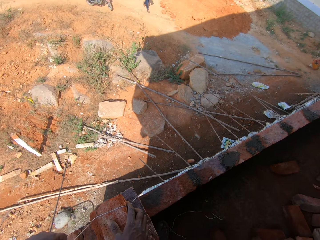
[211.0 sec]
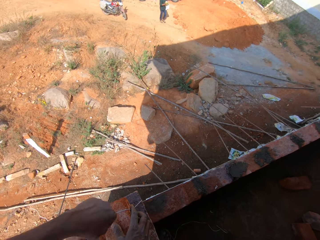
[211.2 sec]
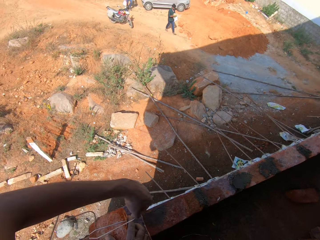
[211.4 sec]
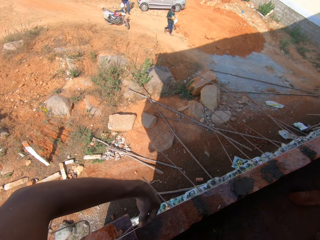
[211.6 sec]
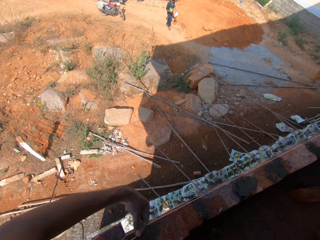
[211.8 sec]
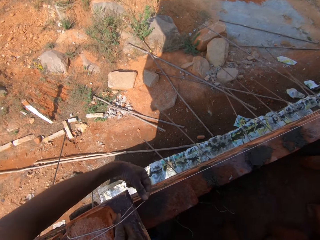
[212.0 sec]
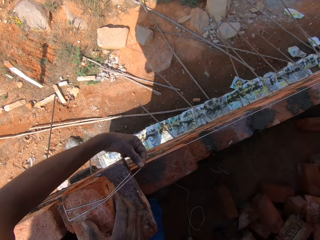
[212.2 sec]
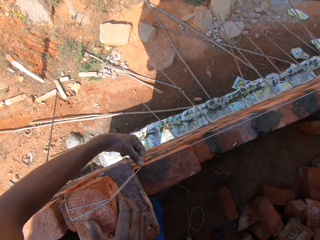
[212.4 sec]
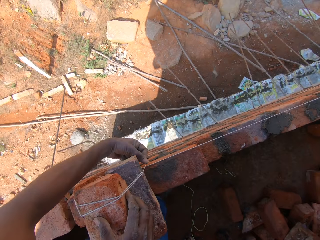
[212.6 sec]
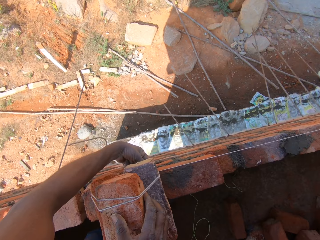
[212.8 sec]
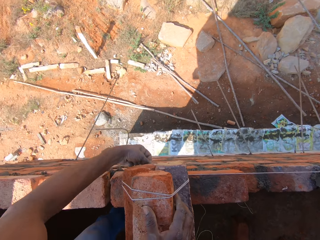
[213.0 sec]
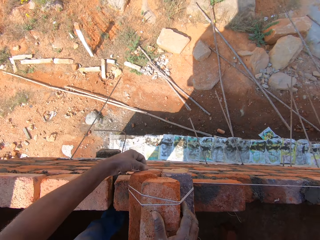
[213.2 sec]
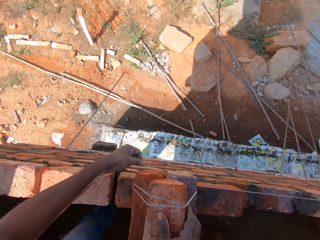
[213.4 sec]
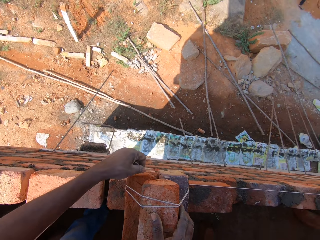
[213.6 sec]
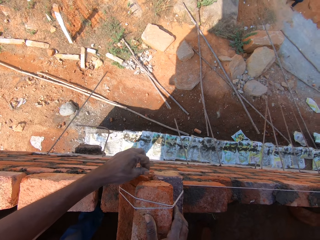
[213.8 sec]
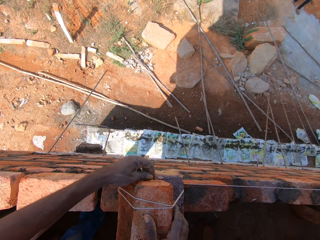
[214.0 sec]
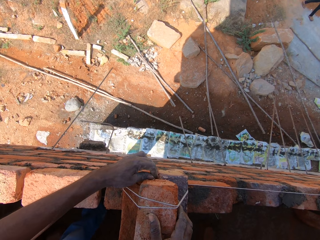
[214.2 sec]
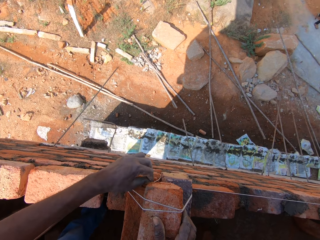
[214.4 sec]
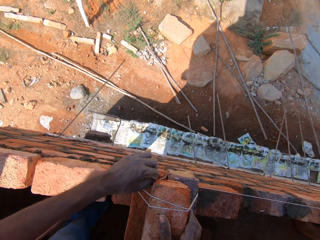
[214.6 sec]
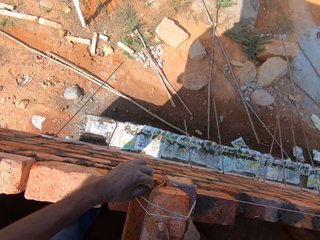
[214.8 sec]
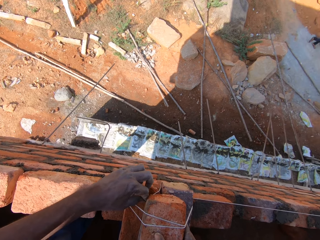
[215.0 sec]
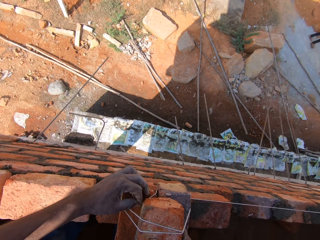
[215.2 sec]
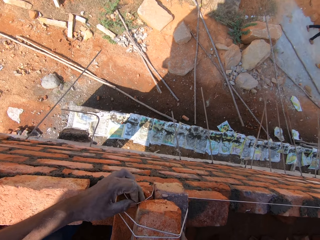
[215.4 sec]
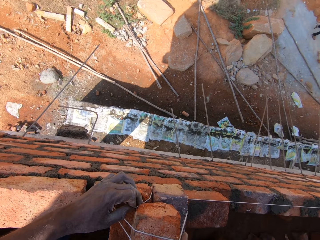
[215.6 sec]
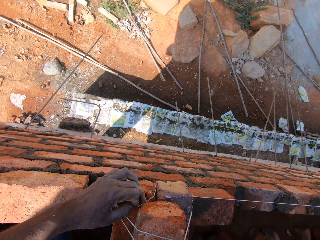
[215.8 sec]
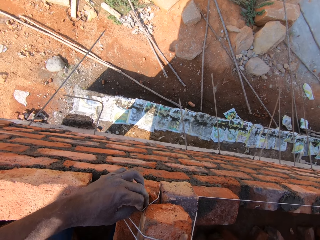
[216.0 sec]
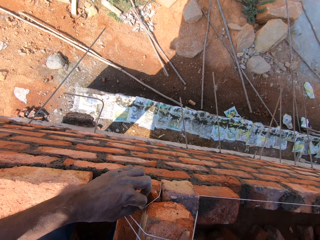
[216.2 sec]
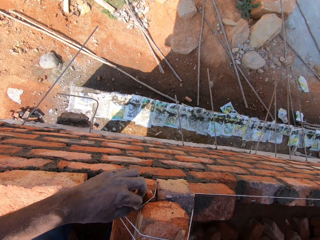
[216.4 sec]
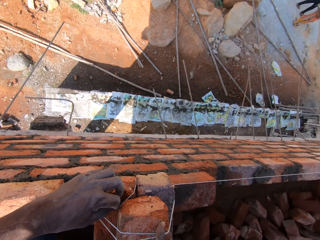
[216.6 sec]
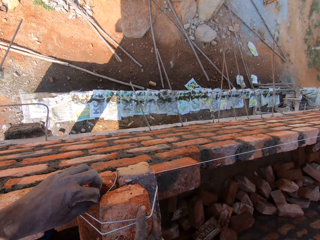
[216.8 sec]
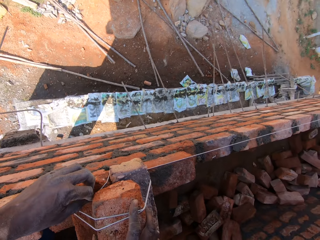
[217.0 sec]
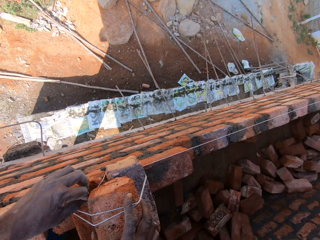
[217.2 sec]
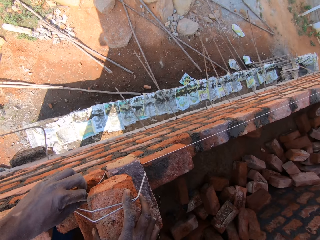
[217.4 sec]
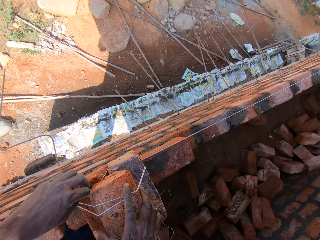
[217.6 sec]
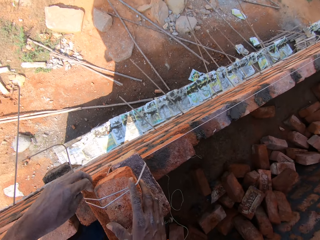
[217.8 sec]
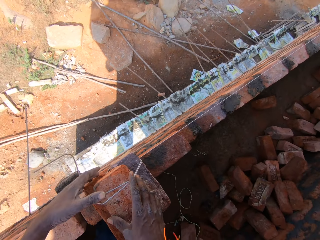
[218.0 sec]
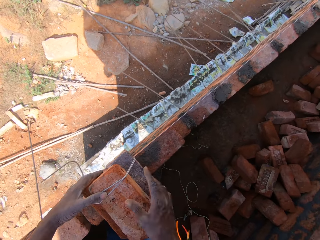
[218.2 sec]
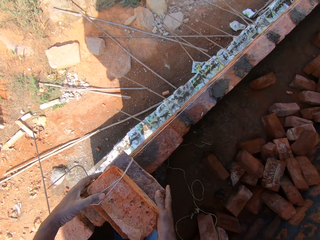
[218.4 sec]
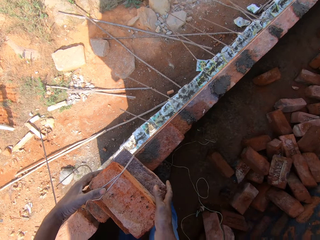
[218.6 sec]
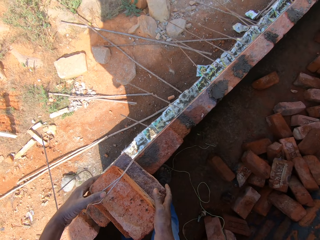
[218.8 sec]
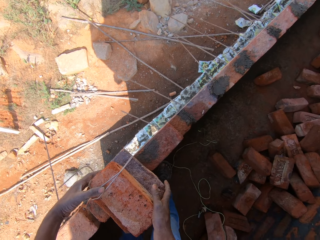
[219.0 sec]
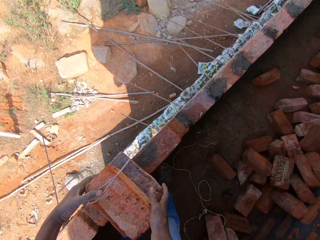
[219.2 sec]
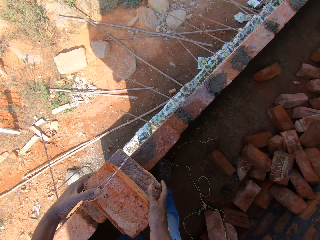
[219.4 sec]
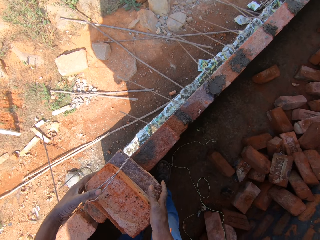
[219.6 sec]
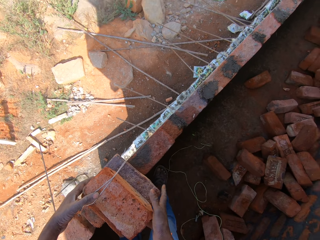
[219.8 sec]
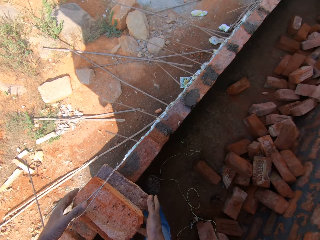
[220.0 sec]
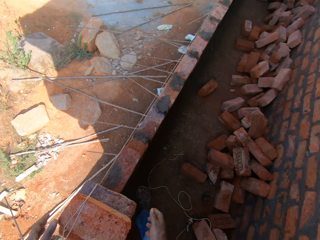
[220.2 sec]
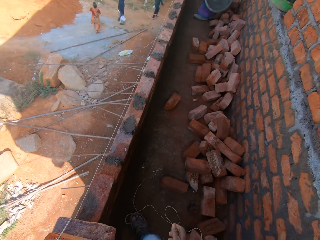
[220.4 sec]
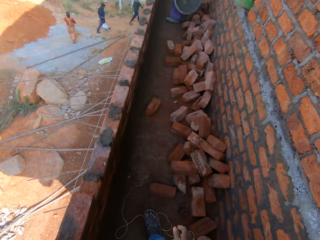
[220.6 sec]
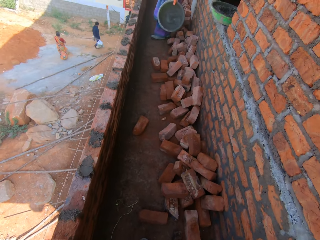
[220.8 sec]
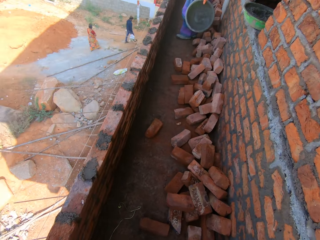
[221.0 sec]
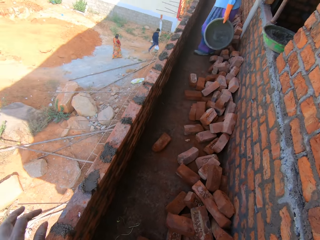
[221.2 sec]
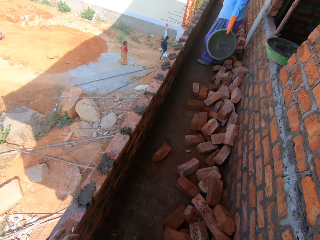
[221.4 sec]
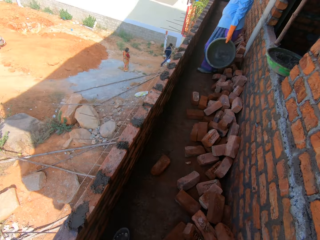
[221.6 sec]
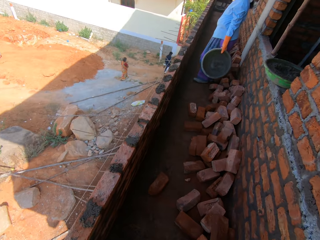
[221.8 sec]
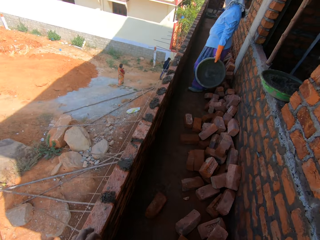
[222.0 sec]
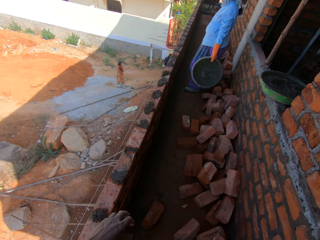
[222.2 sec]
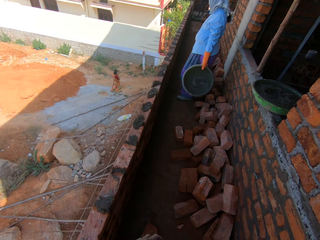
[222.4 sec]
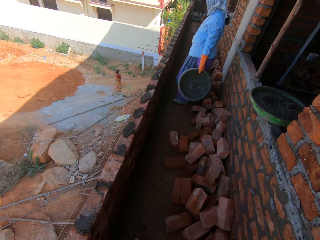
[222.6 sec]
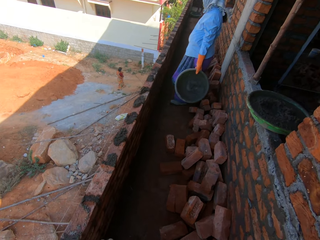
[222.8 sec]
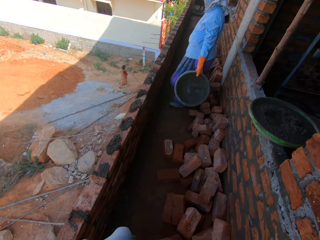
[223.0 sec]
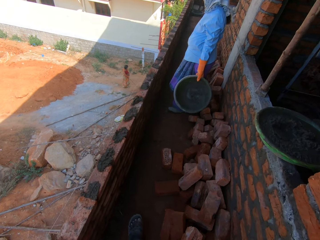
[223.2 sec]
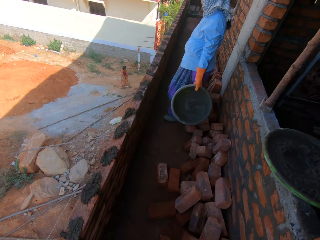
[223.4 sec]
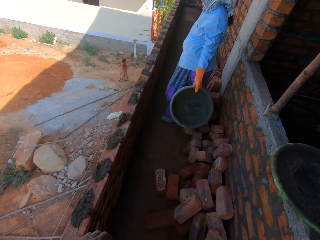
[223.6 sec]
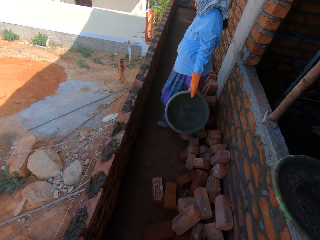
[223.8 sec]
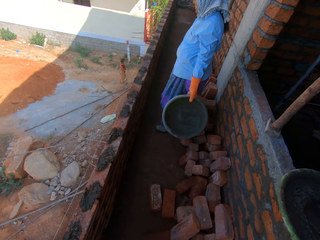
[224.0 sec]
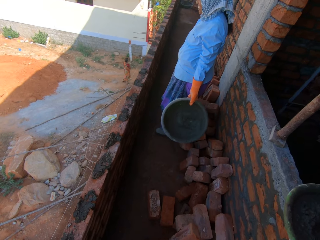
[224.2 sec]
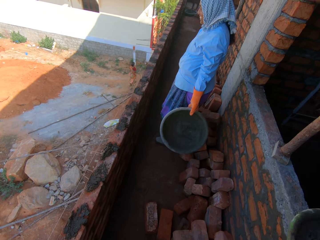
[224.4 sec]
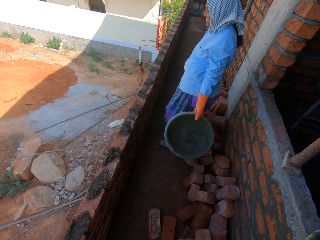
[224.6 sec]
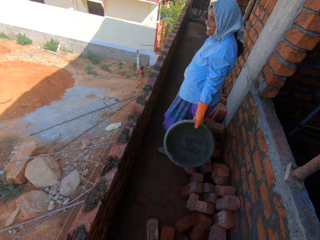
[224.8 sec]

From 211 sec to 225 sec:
The camera wearer puts the string on the brick. They walk around. A lady holds a mortar tray.

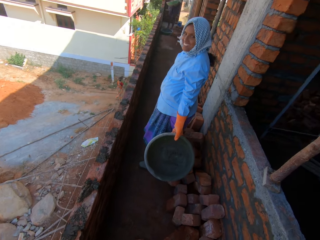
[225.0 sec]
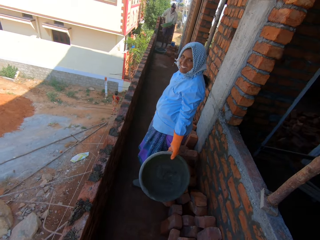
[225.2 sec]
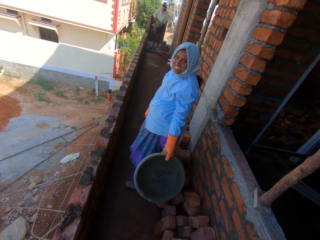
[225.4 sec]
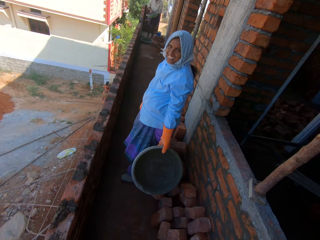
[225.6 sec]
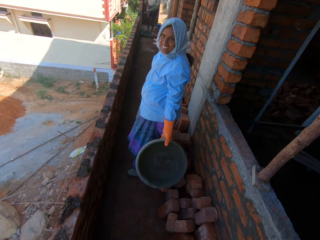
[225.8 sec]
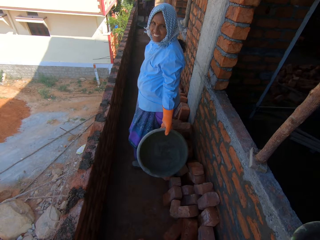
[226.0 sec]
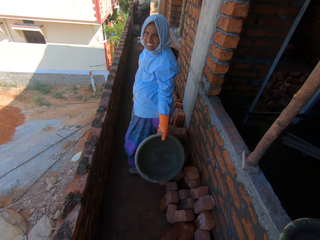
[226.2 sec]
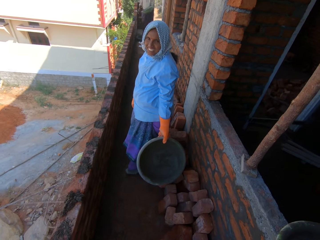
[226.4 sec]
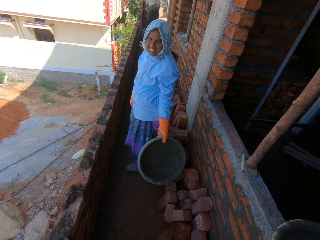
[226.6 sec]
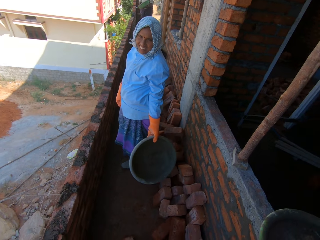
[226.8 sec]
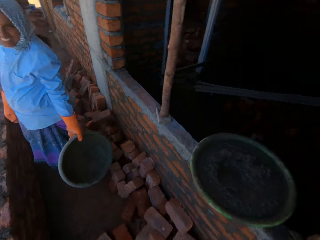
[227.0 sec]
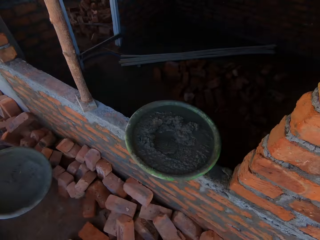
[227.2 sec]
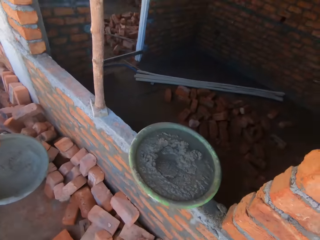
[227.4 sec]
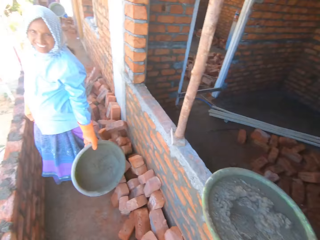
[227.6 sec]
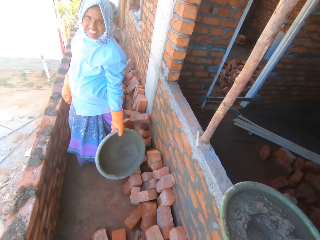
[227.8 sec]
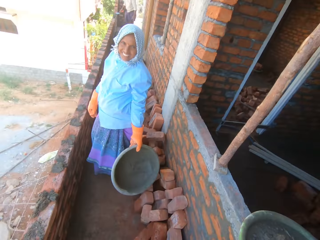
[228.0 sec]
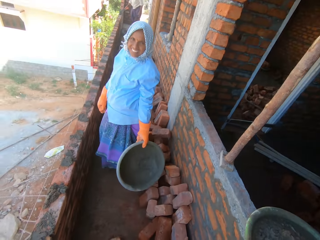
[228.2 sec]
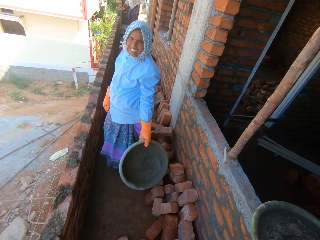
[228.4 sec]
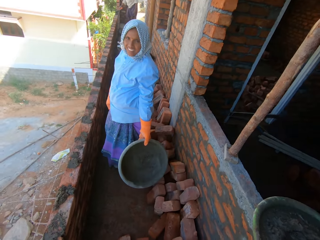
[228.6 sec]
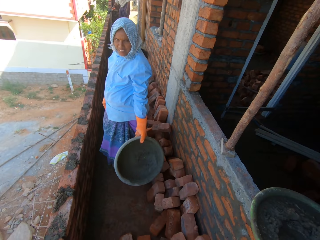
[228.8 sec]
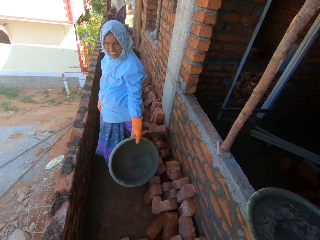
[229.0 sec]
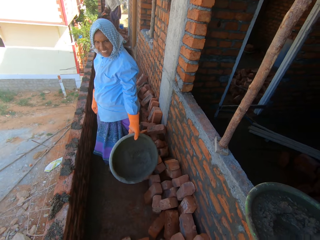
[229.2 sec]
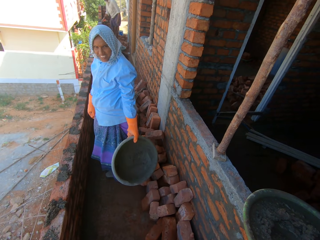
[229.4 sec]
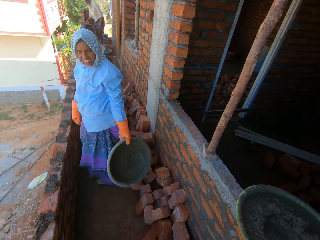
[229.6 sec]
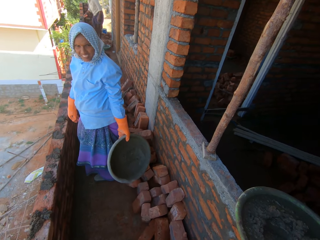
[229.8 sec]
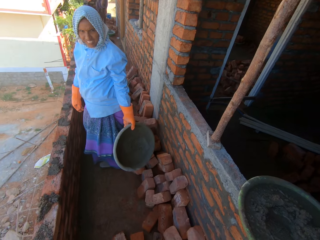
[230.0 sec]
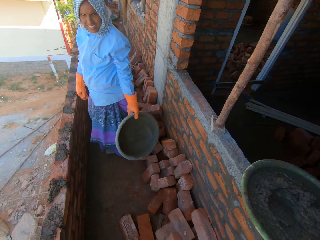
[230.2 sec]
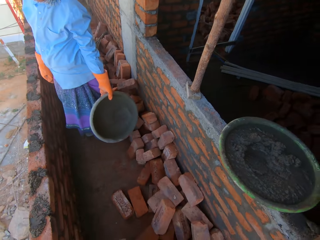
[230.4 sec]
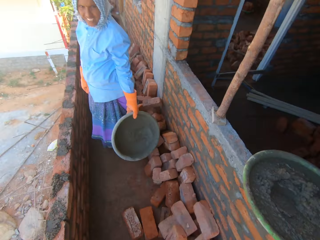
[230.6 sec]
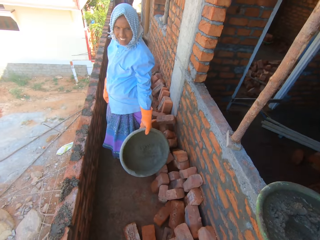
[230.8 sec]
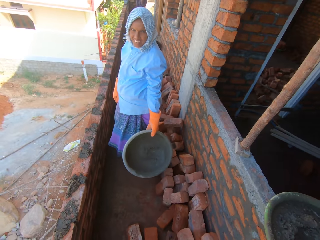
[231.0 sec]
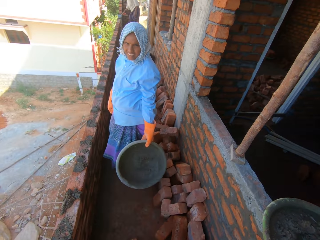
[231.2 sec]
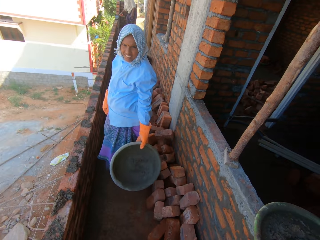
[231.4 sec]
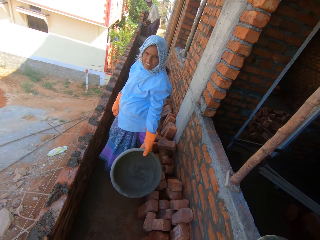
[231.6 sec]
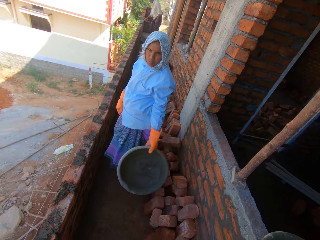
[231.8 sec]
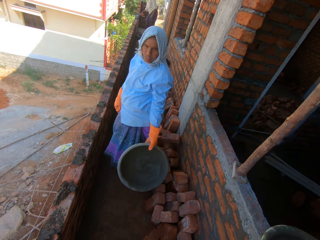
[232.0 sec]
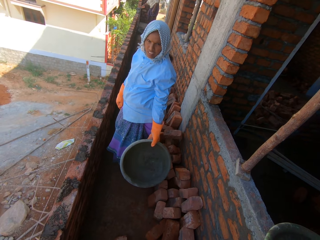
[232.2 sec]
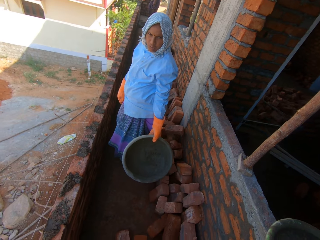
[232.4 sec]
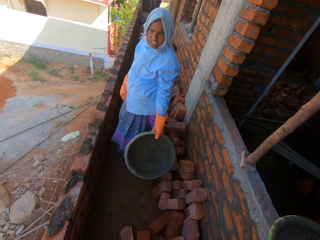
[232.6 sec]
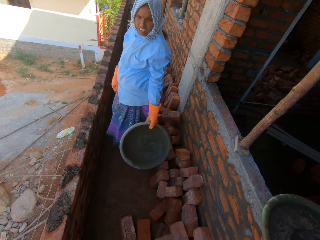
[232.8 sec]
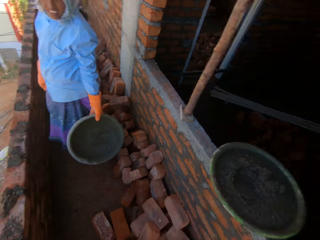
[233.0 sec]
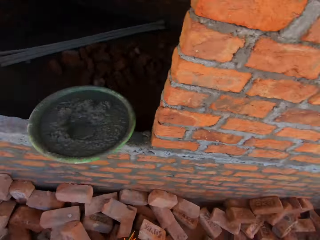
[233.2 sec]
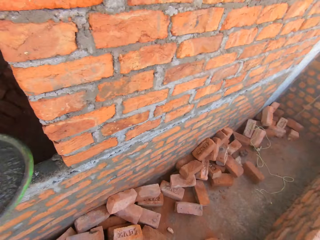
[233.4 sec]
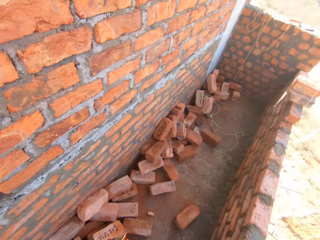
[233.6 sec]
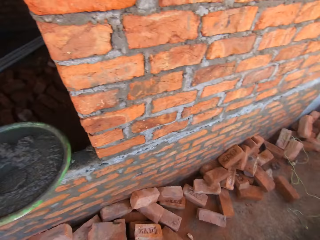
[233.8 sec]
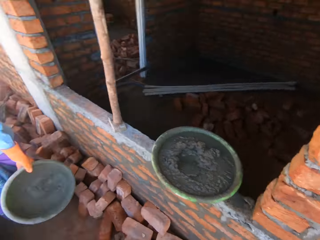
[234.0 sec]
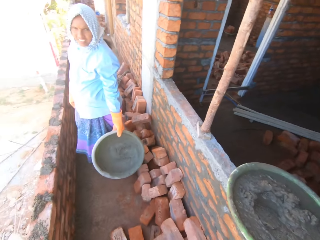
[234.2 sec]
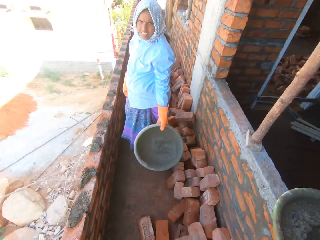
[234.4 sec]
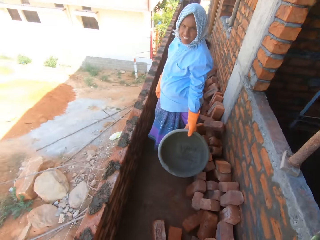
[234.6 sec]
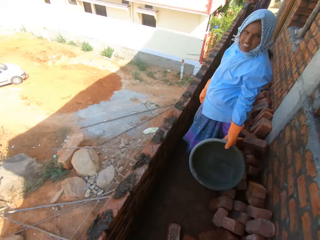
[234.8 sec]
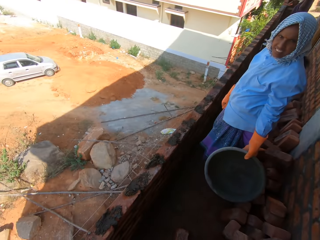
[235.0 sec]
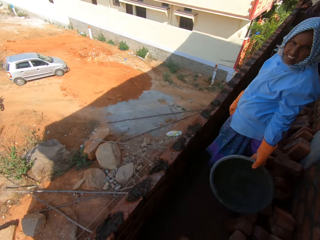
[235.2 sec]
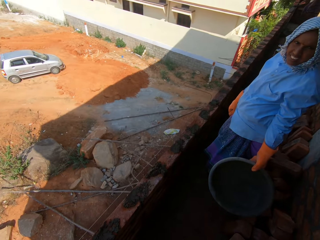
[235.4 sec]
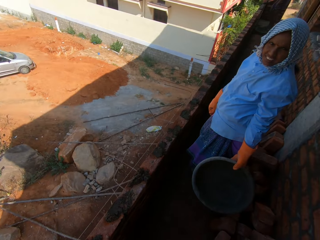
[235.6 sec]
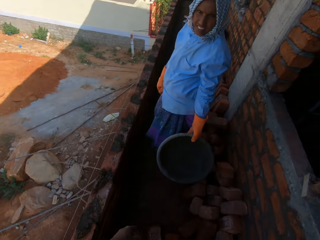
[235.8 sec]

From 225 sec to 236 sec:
The camera wearer converses with a lady. They look around.
